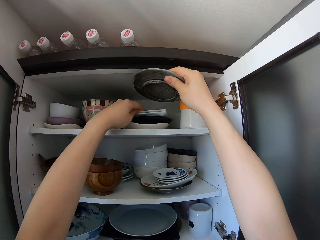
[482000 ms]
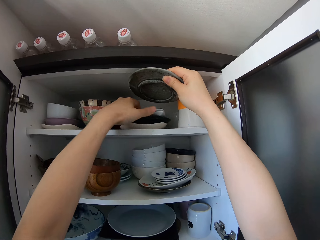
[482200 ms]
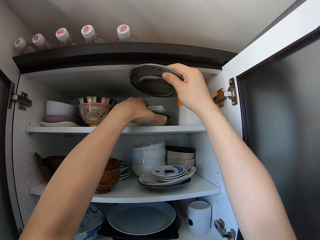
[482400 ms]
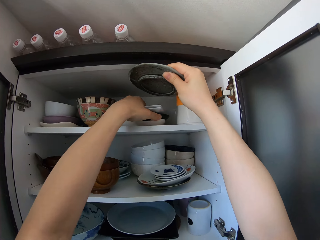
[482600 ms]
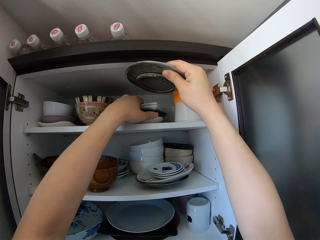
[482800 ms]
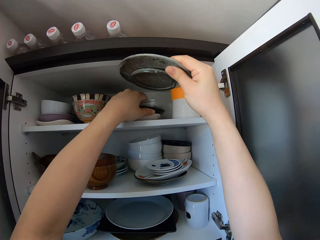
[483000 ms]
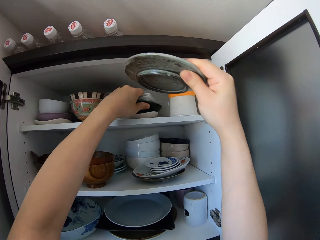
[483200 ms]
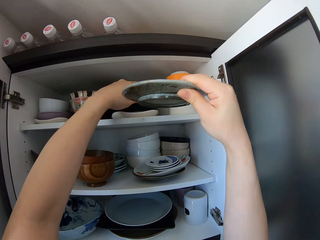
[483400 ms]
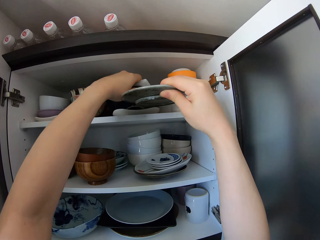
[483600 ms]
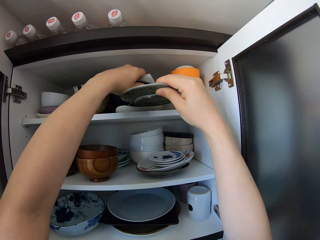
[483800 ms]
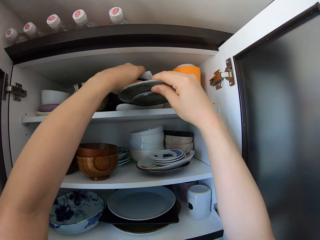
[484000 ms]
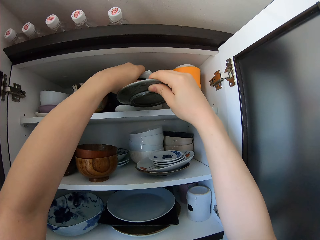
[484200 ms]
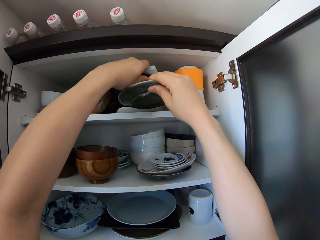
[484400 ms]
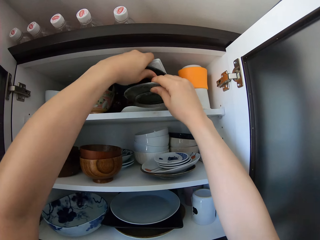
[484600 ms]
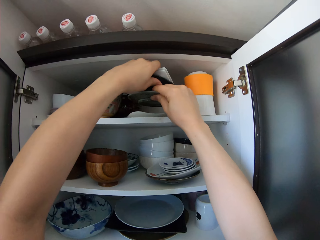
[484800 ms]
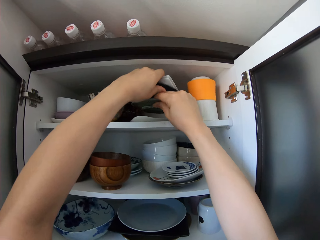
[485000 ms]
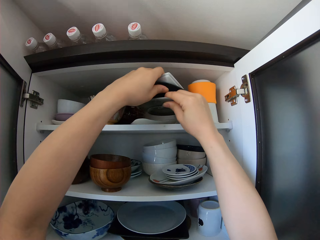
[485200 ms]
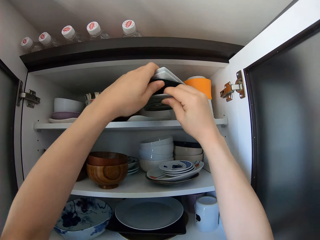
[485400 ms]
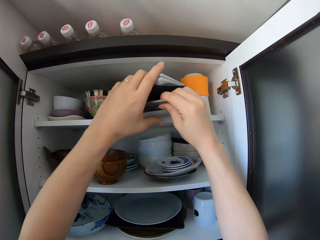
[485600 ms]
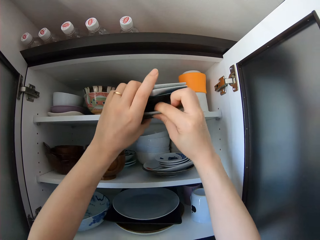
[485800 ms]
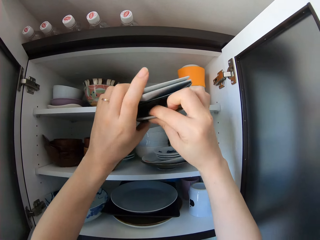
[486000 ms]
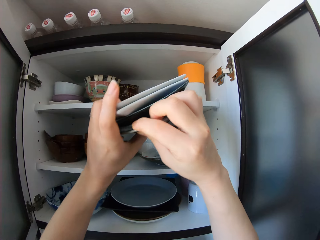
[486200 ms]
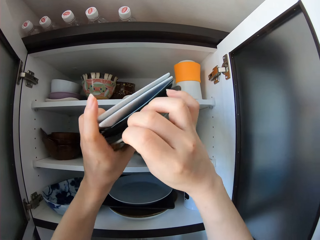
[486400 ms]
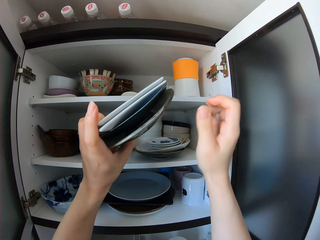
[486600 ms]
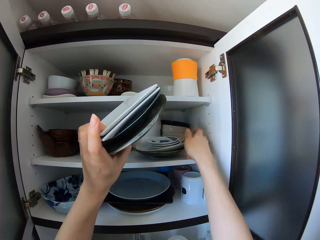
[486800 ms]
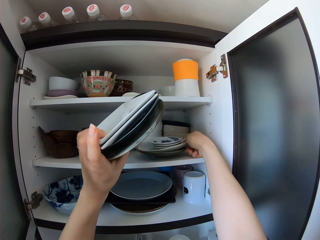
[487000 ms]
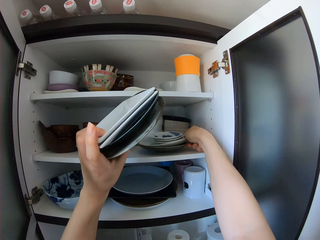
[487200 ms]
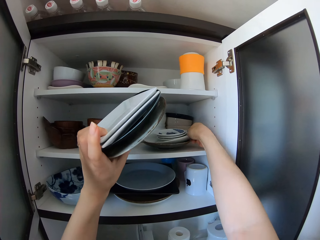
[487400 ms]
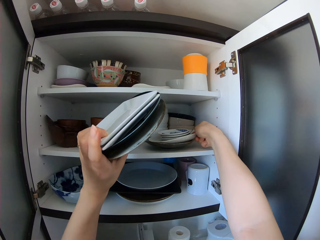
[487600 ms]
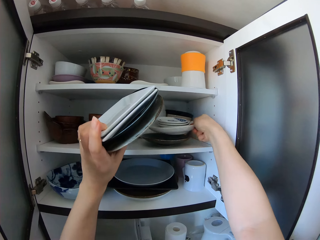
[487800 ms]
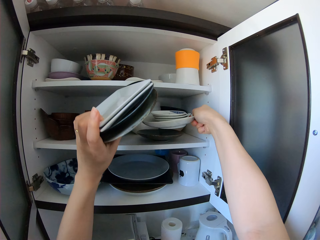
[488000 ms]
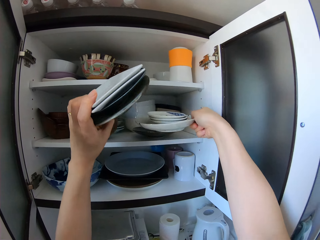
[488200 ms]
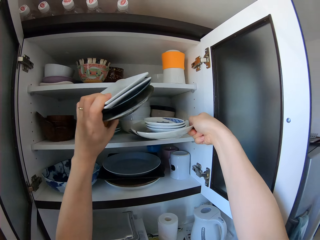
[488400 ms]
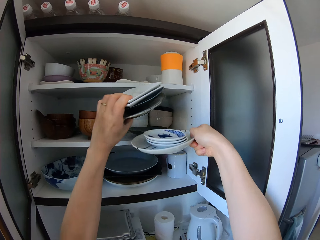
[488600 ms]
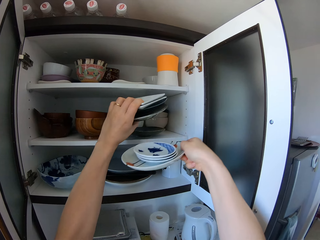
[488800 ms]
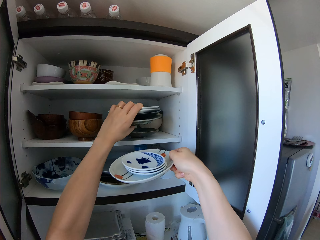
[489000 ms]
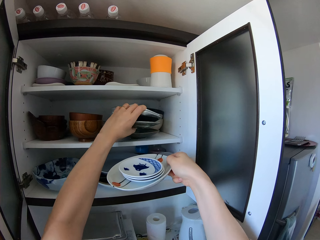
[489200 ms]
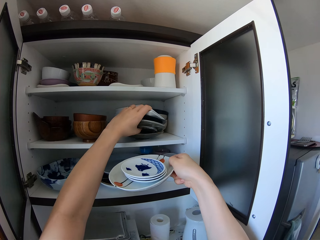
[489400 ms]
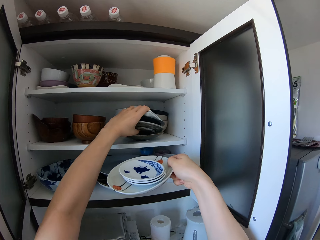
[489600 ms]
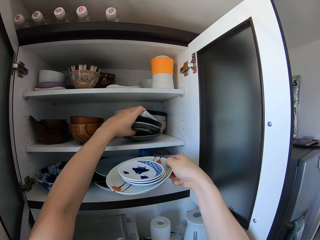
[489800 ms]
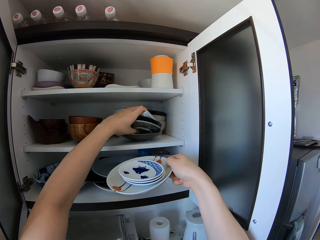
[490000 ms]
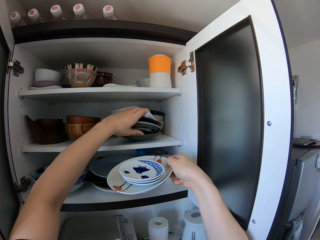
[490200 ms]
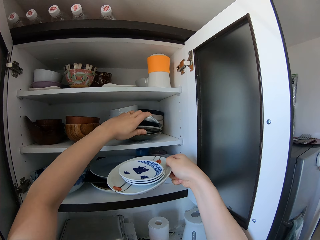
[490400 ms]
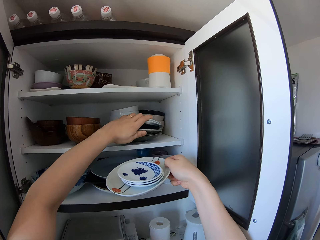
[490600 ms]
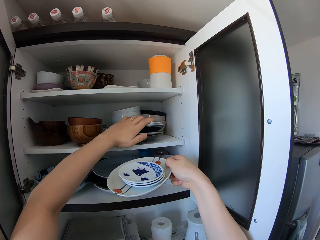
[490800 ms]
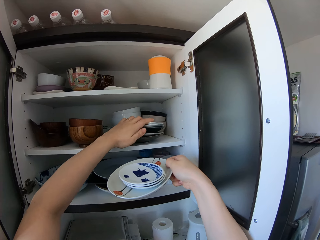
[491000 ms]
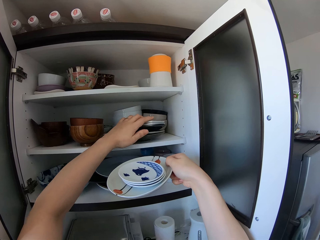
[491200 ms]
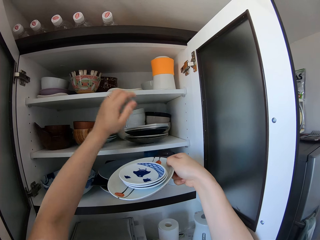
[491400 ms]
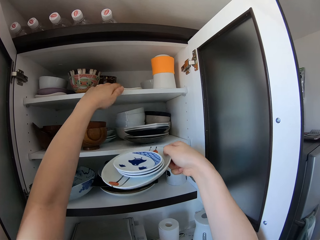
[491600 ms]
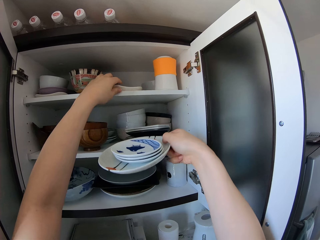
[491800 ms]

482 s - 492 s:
The camera wearer places the saucer in her left hand into the cabinet. She lifts plates. She places the saucer in her right hand under the saucers in the top cabinet. She takes out the saucers from the cabinet with both hands. She lifts the plate. She picks out a stack of dinnerware from the lower part of the cabinet with her right hand. She places the saucers in her left hand into the cabinet.

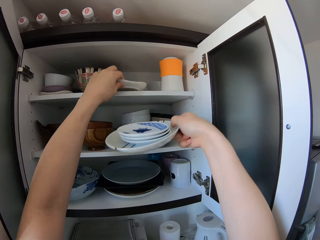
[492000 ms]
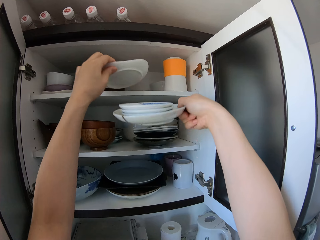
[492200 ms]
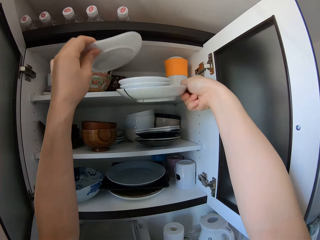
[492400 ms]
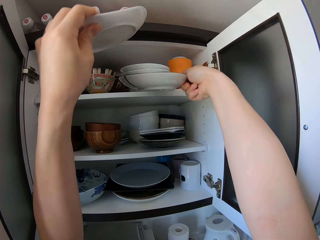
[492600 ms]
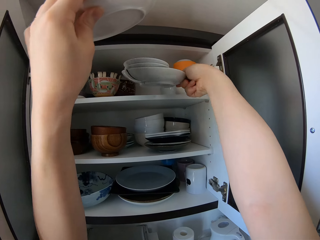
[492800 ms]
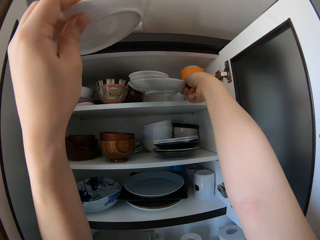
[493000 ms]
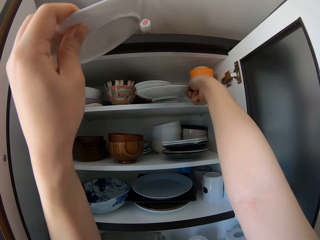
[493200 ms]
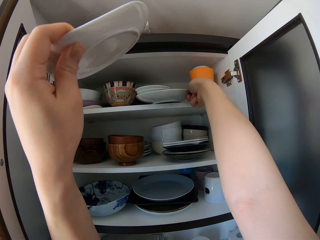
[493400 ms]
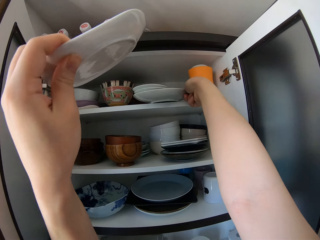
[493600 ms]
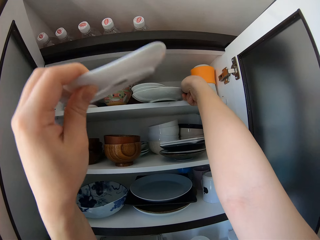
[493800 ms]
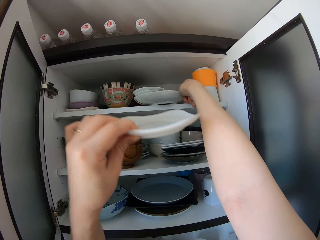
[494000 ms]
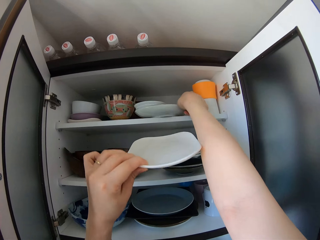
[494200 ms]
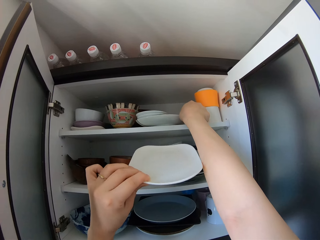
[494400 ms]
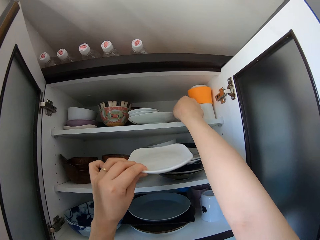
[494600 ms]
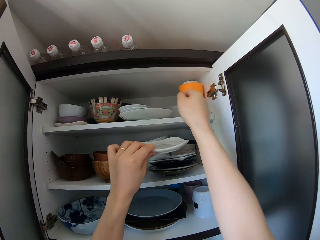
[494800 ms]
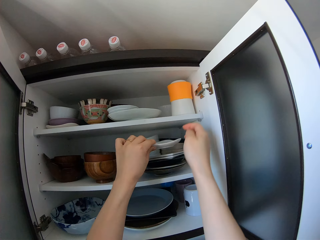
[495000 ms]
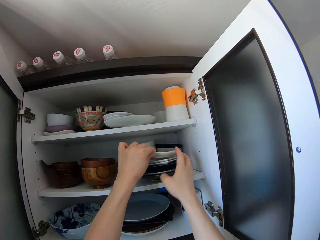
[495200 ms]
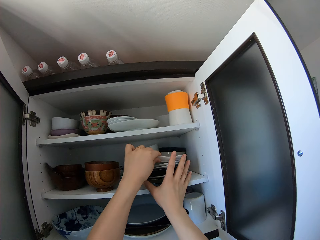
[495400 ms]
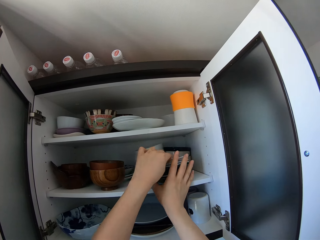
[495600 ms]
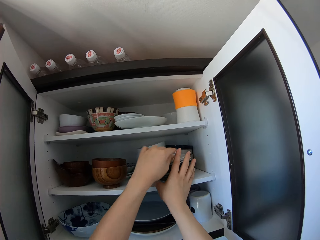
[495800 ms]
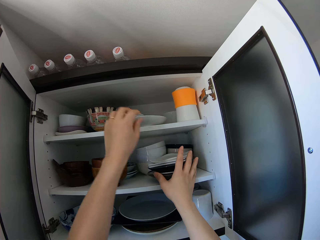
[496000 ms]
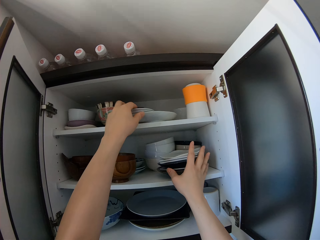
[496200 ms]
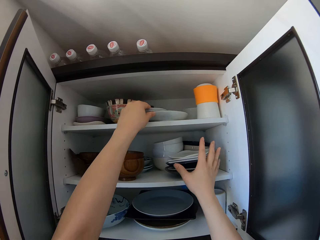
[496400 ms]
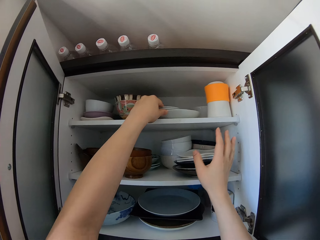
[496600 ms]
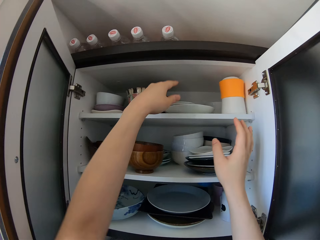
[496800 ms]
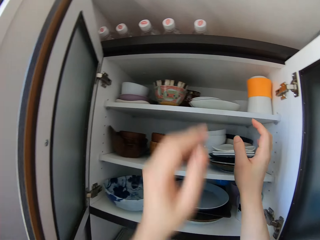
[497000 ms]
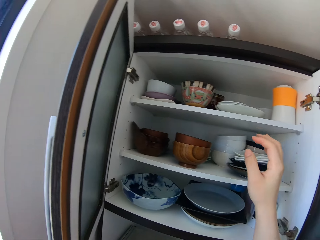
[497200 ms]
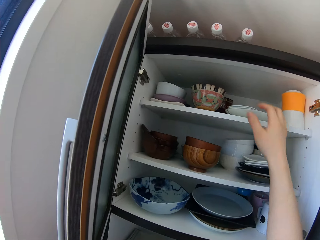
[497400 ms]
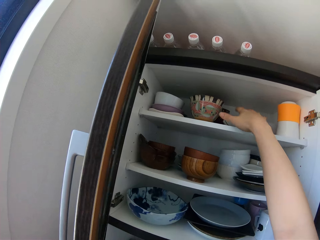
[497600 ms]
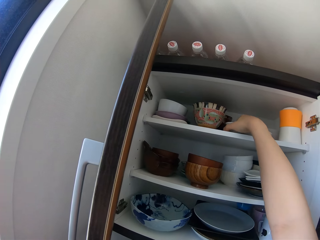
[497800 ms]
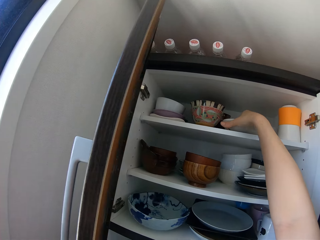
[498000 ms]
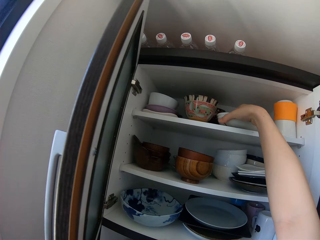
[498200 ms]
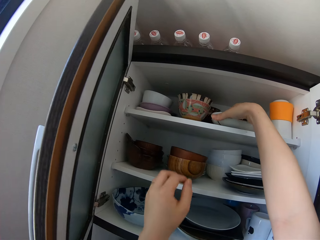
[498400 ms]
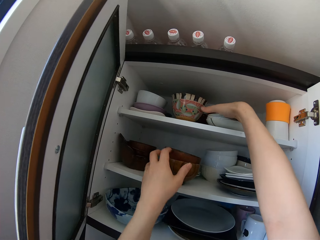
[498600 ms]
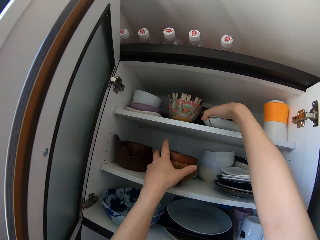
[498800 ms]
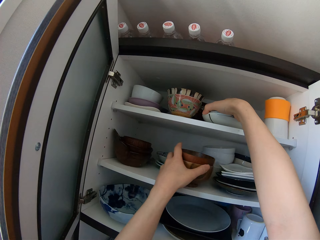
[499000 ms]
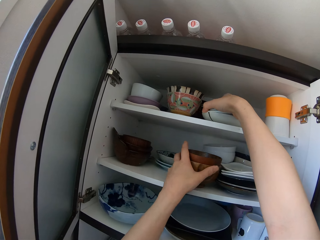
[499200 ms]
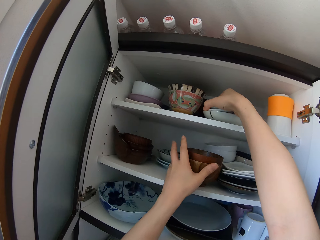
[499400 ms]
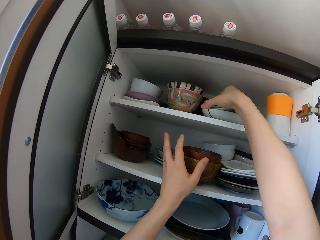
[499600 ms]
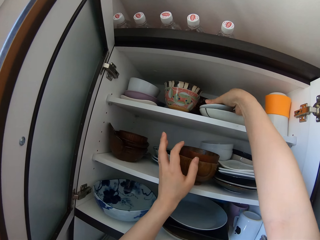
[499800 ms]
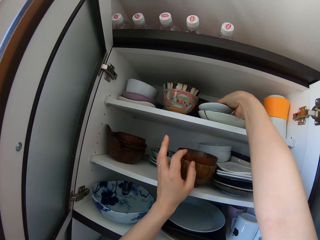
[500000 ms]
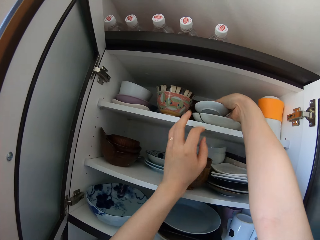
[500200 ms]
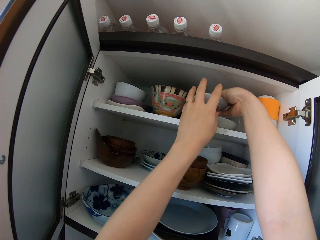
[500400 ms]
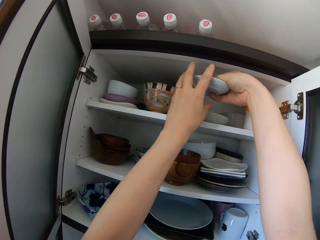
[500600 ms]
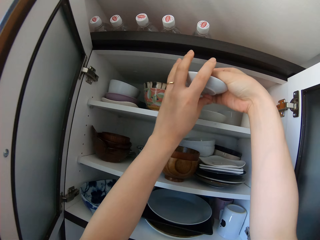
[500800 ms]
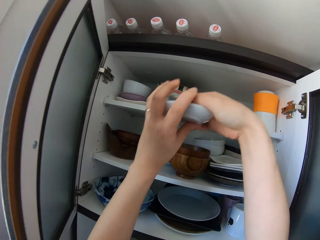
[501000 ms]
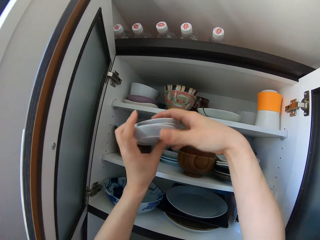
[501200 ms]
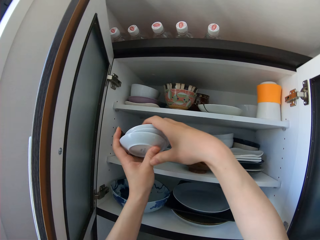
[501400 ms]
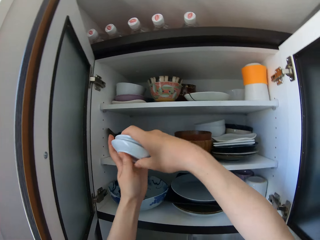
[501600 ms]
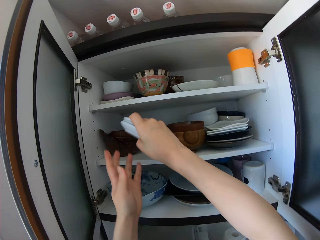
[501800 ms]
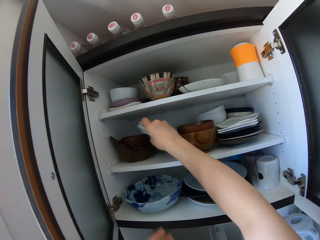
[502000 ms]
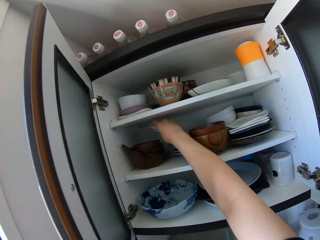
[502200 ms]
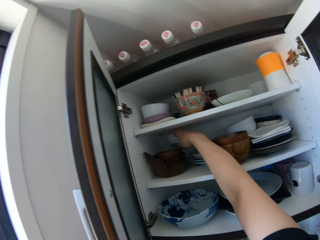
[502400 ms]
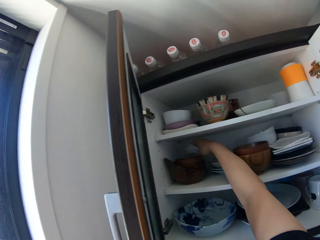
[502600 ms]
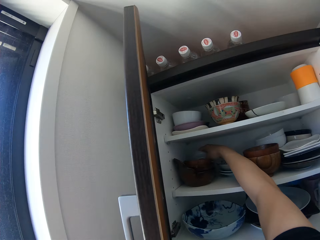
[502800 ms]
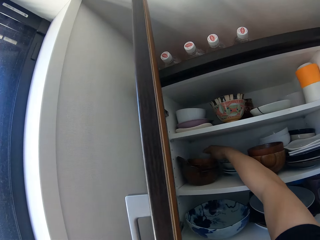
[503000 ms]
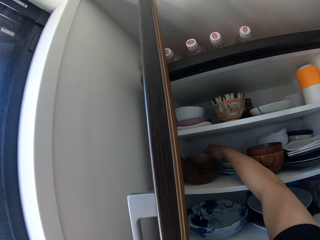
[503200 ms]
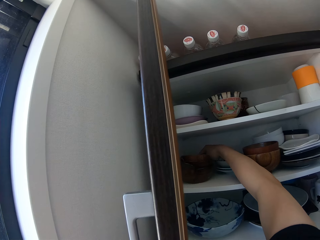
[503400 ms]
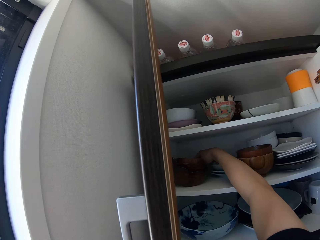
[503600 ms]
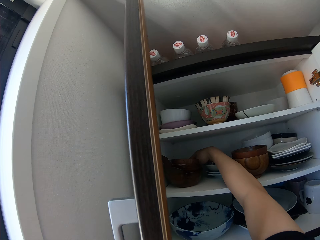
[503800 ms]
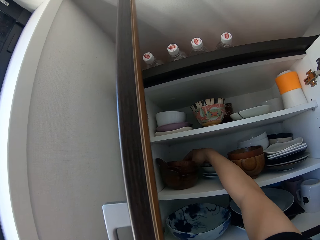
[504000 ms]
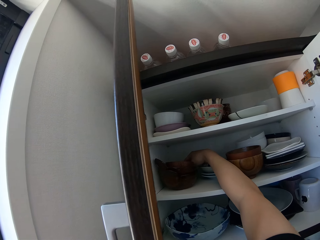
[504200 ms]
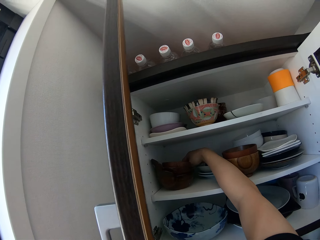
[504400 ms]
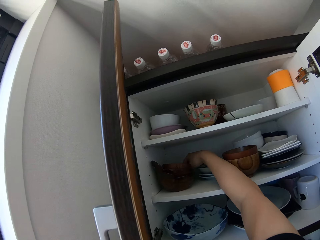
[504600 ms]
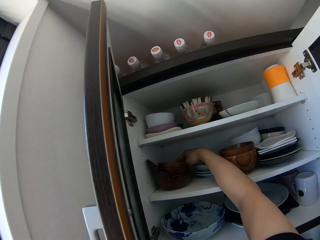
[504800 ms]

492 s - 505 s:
The camera wearer picks out a saucer from the top cabinet with her left hand. She places the dinnerware in her right hand into the cabinet. She places the saucer in her left hand on the stack of saucers in the lower cabinet. She touches plates. She adjusts the dinnerware in the top cabinet with her right hand. She holds plates. She adjusts the bowls in the cabinet with her left hand. She picks out a stack of saucers from the cabinet with her right hand. She holds the saucers with the other hand. She arranges the saucers with both hands. She places the saucers into the cabinet.
